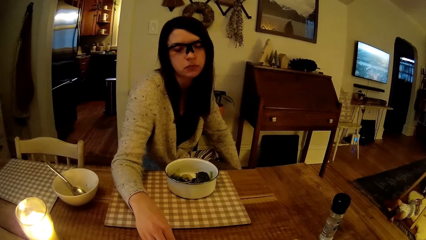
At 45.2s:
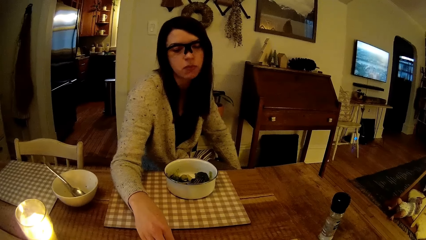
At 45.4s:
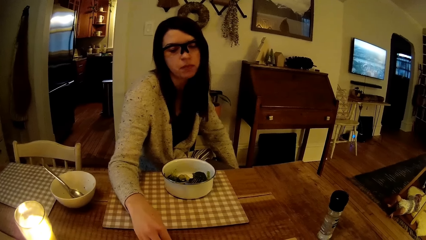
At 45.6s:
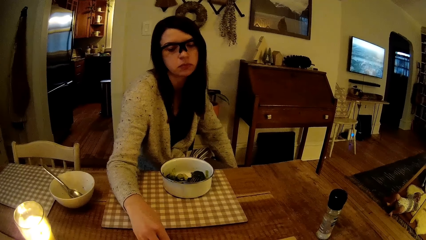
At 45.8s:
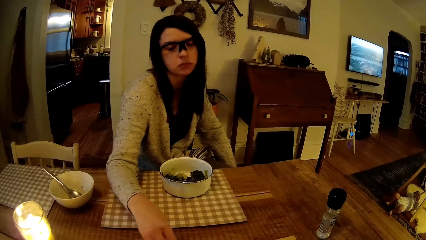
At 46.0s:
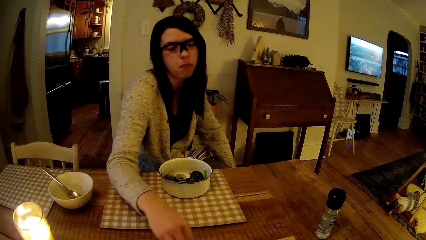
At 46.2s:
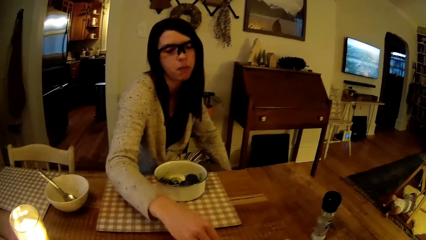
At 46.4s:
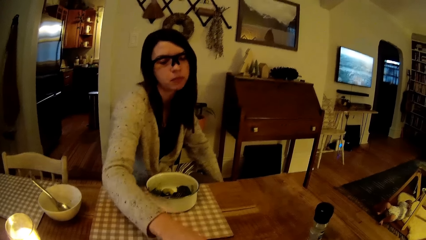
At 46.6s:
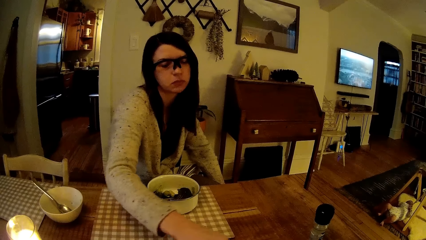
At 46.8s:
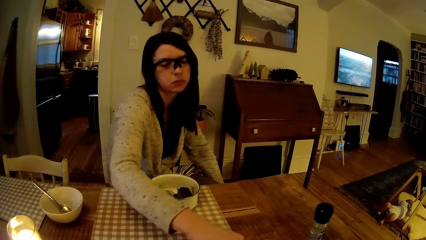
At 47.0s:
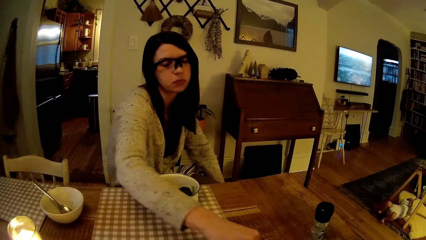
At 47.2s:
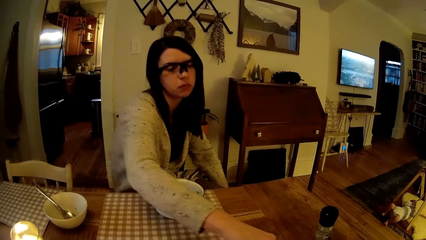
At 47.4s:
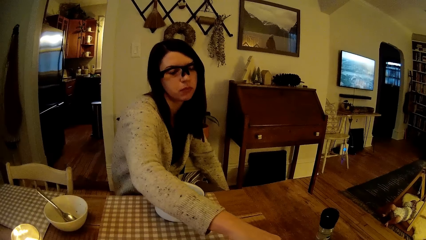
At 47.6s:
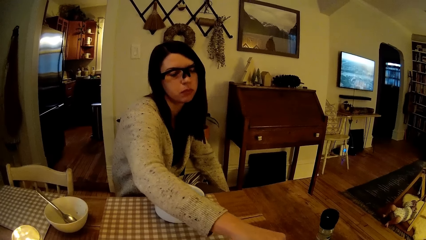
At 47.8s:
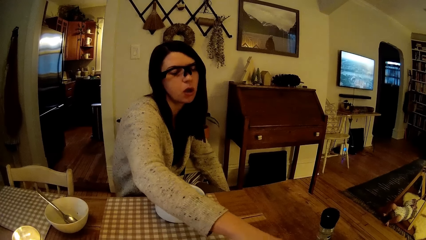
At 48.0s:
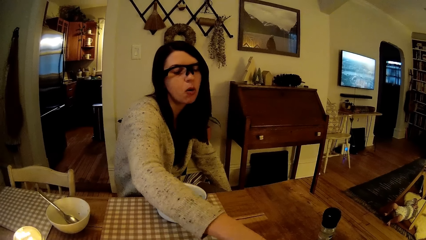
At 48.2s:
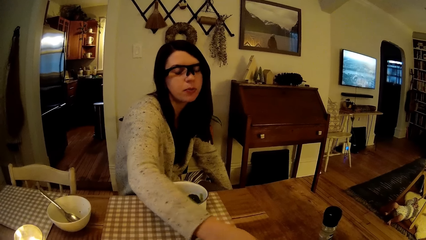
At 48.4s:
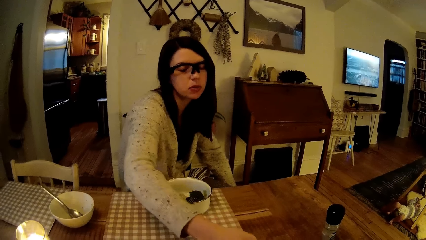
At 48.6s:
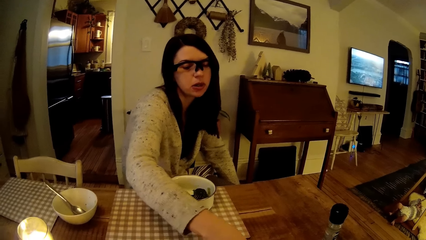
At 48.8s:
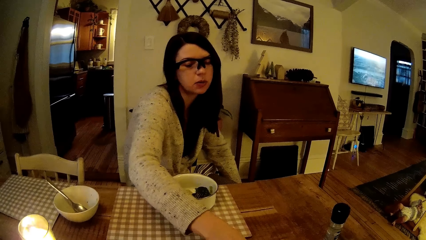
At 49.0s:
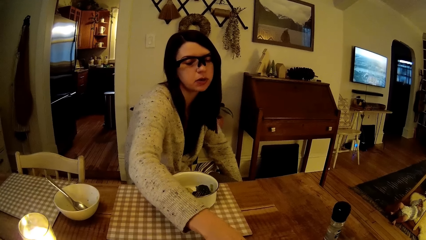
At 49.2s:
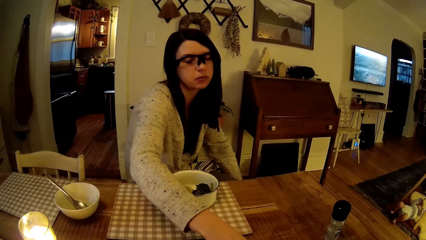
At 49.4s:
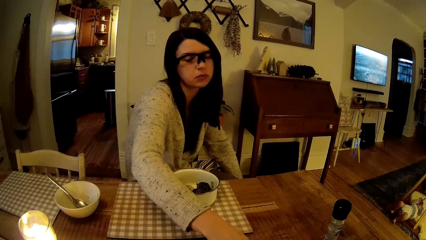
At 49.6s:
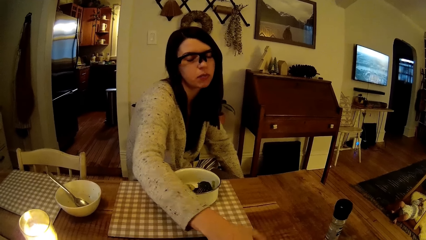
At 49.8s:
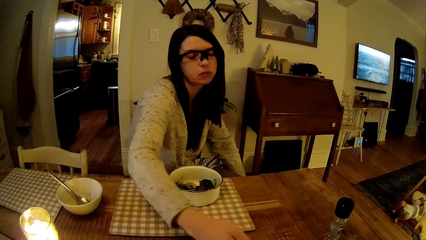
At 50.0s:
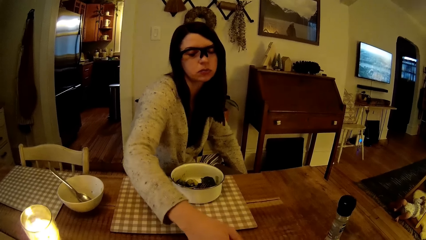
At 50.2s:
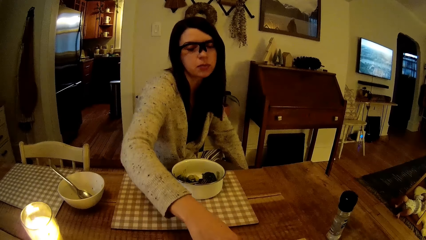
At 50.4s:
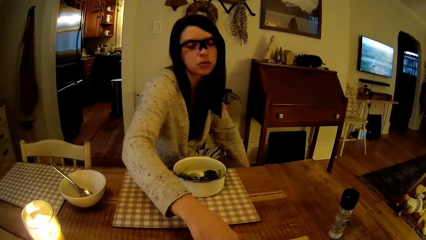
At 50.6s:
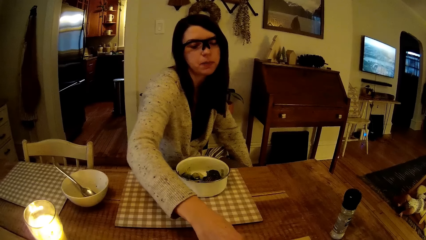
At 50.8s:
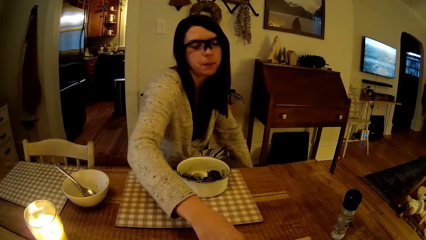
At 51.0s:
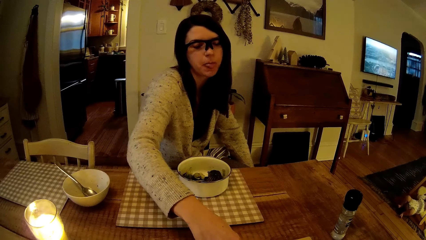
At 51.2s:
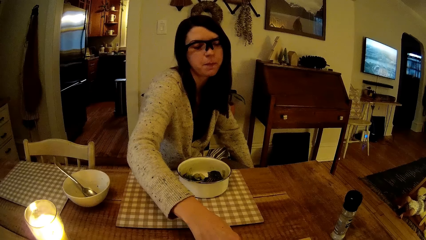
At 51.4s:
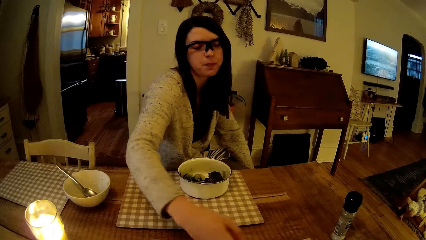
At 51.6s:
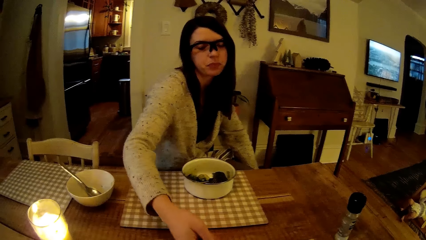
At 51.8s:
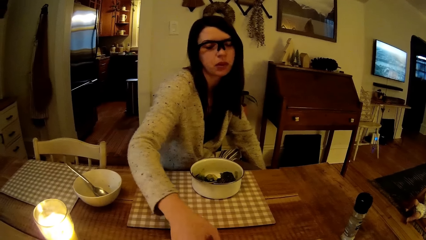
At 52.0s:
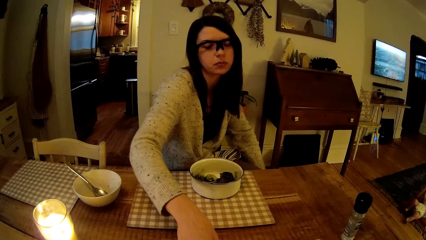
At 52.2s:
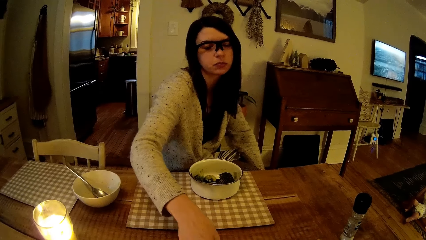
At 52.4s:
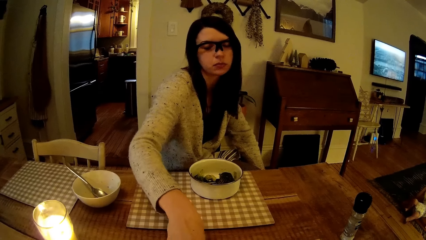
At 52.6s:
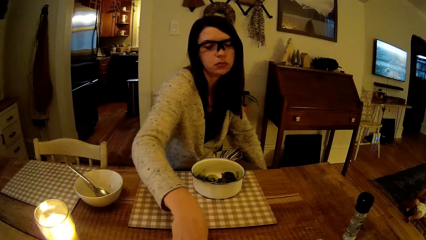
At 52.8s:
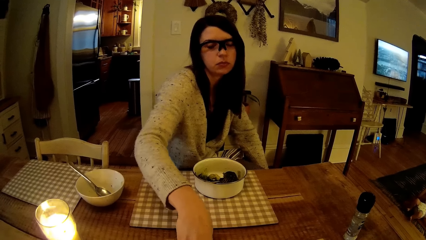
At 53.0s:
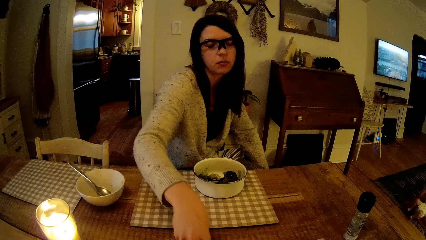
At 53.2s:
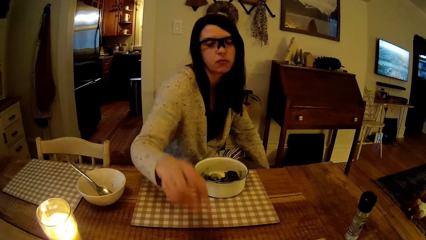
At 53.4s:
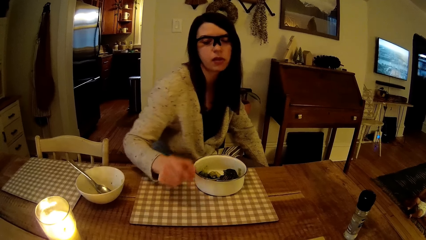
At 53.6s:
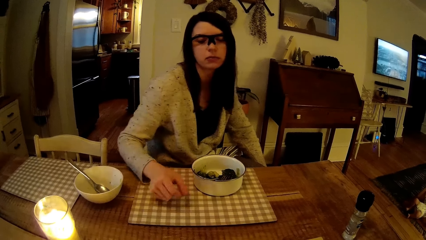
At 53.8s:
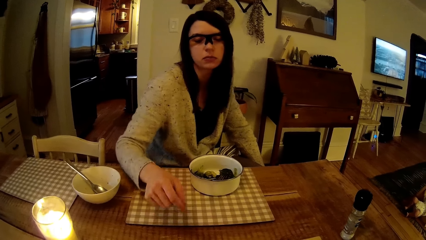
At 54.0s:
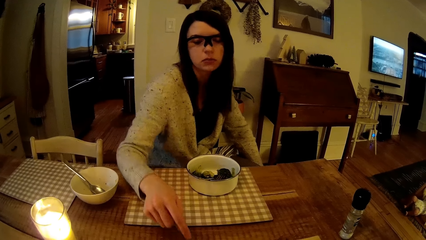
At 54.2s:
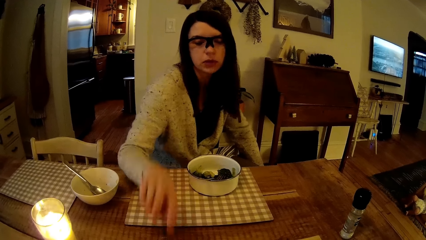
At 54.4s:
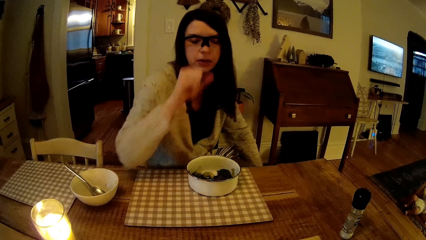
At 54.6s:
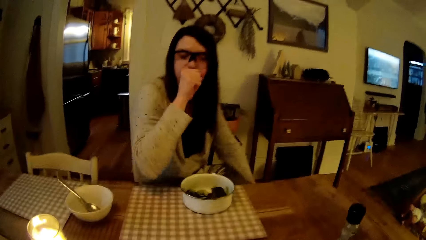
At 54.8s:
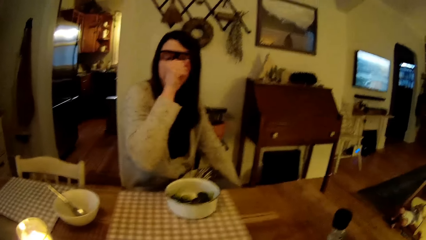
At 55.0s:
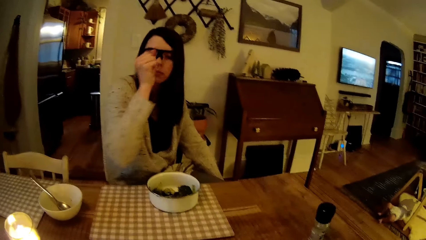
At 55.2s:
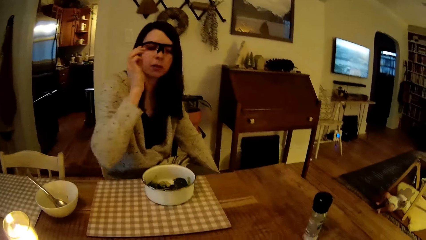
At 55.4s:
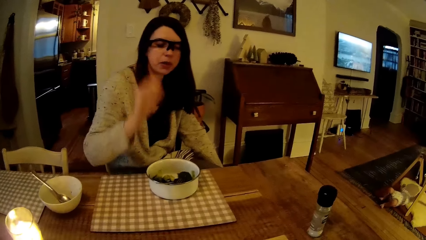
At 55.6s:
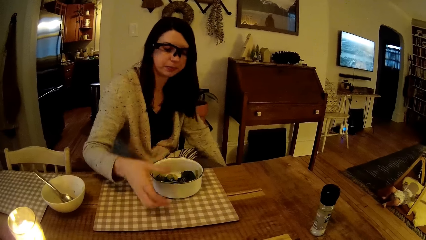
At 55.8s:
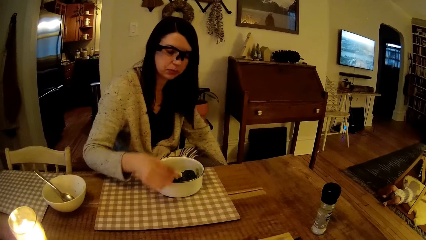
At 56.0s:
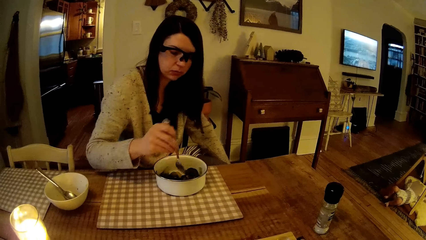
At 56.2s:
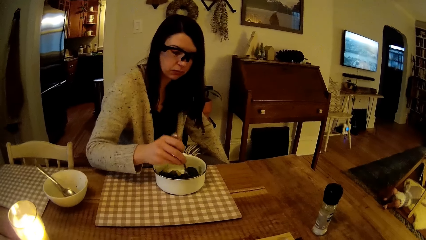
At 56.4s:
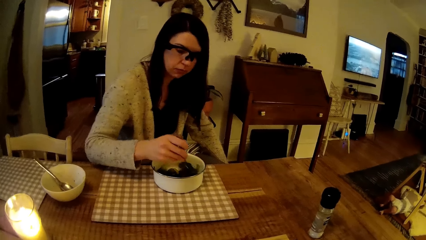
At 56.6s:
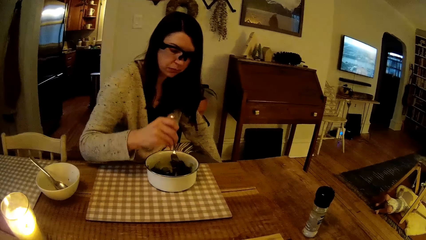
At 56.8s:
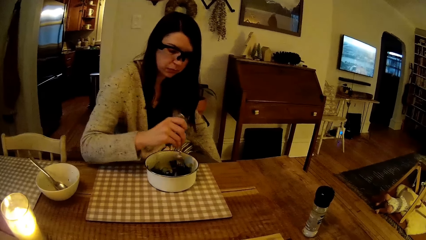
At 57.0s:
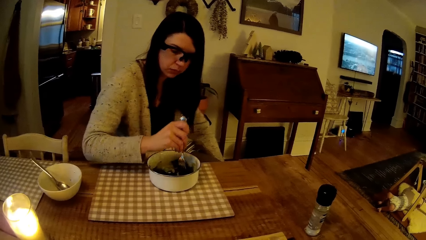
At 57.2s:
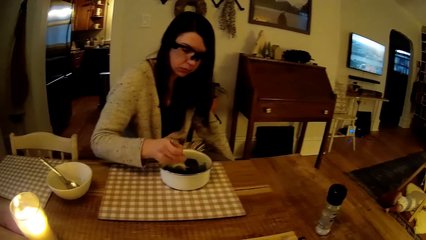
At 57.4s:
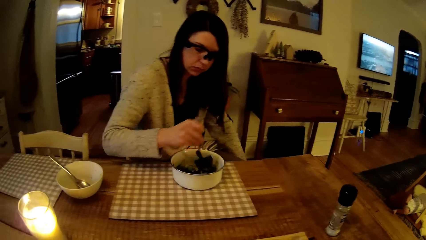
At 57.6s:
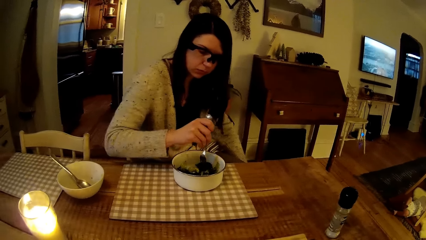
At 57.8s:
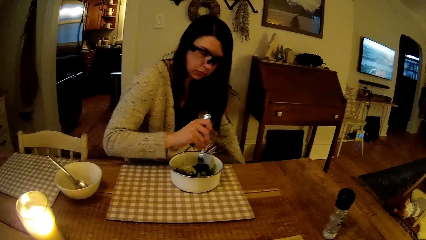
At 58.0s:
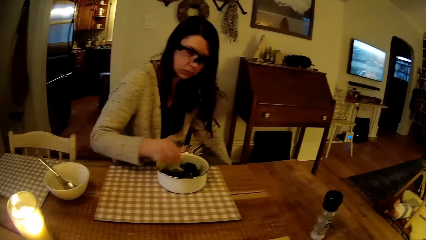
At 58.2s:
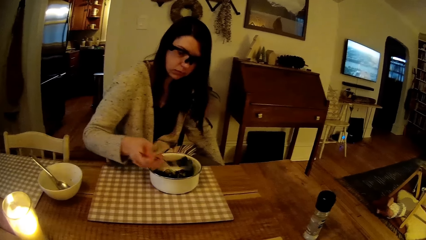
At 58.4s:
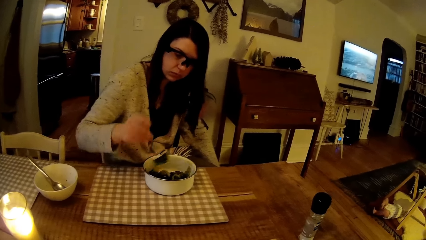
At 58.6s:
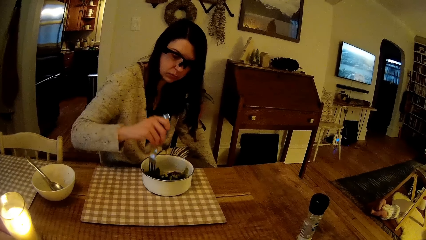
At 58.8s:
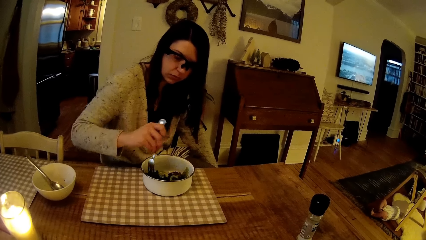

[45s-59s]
The woman moves some balls on the board with her right hand. The camera wearer interacts with the woman. The woman drops some balls on the board with her right hand. The woman touches her nose with her right hand. The woman picks up the fork in the bowl with her right hand. The woman picks vegetables in the bowl with the fork in her right hand.

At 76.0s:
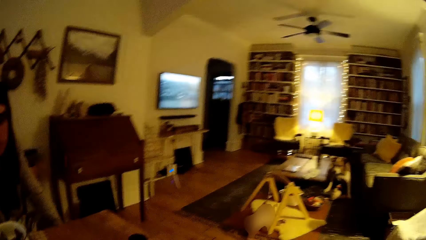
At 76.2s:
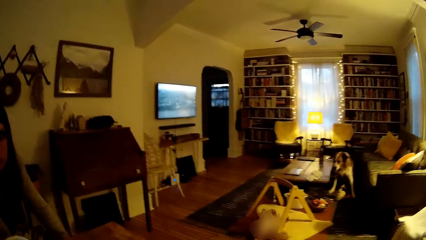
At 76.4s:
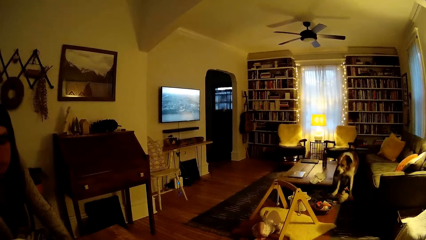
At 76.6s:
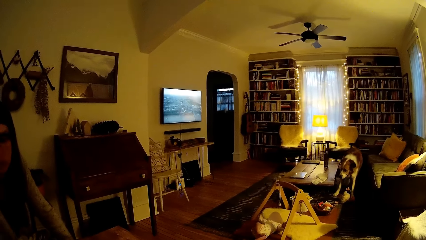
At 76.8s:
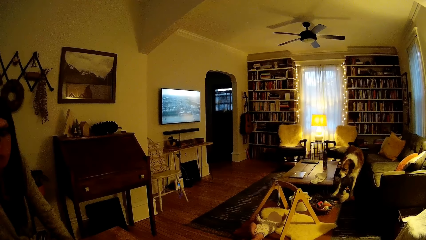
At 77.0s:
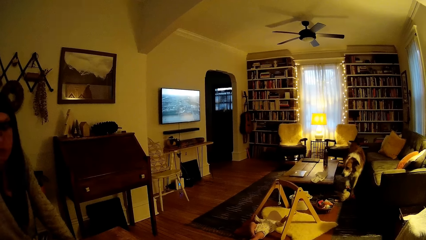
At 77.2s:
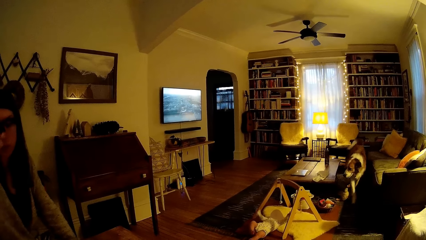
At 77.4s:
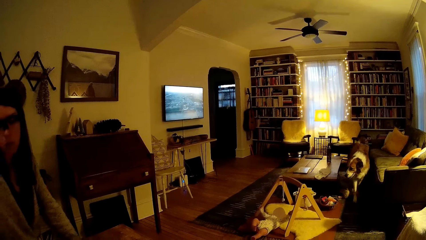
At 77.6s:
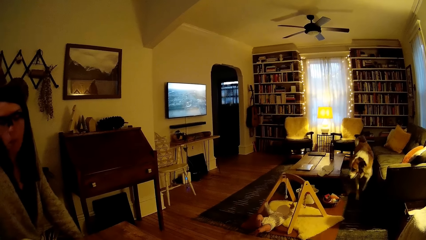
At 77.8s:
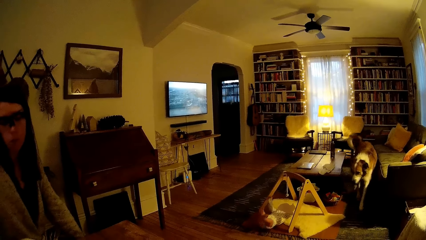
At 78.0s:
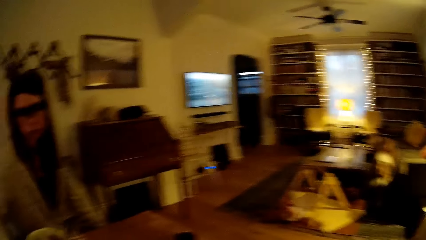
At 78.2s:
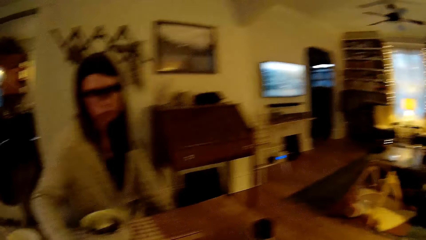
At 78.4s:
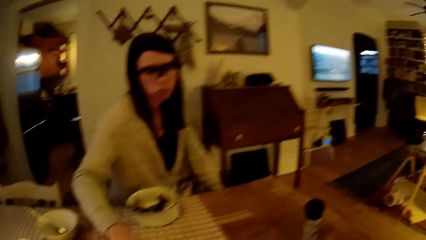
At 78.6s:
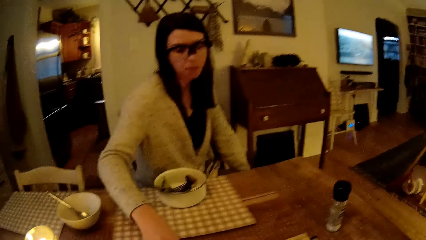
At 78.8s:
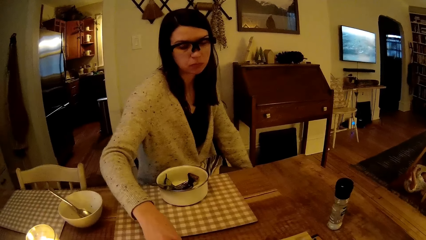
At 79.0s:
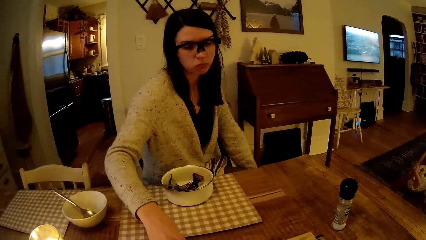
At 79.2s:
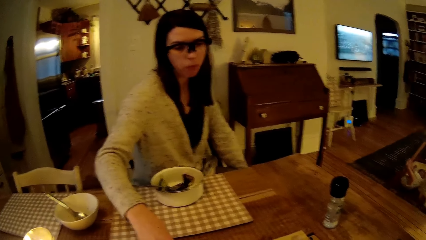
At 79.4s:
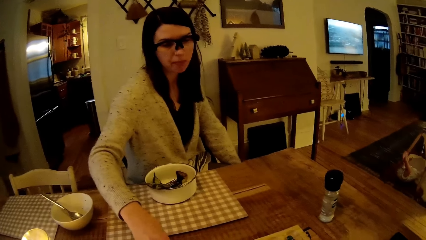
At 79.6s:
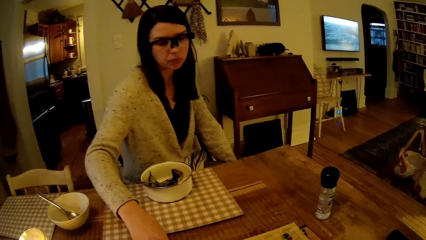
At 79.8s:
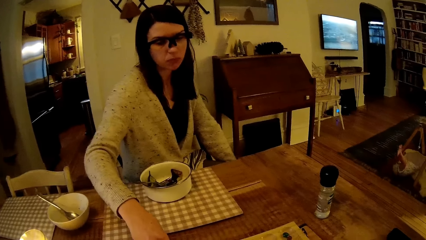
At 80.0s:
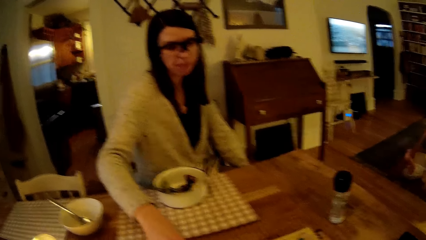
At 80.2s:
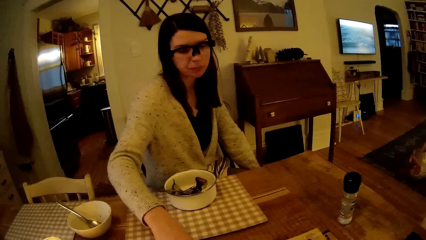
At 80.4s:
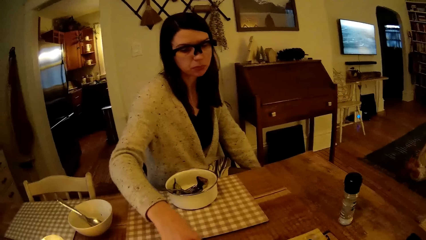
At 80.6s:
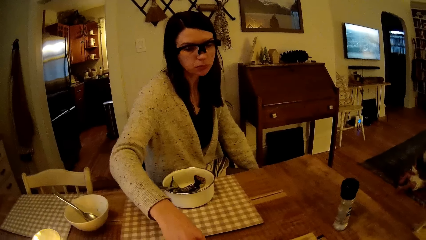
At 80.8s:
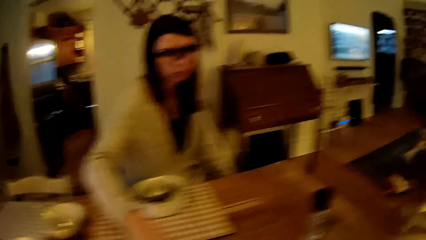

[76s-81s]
The camera wearer looks around. A dog walks towards the baby.
